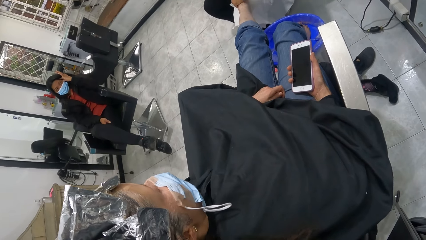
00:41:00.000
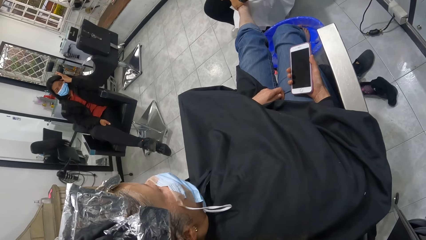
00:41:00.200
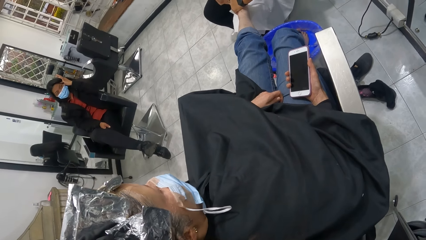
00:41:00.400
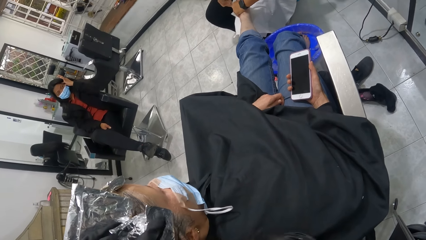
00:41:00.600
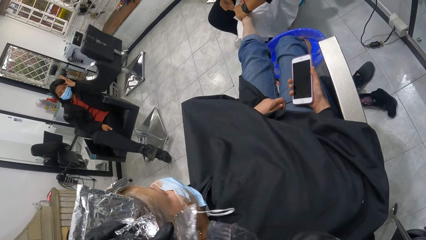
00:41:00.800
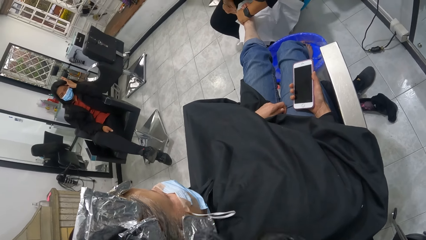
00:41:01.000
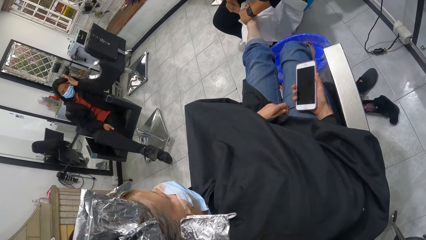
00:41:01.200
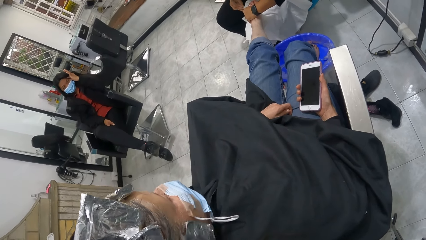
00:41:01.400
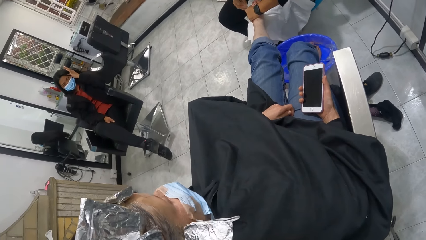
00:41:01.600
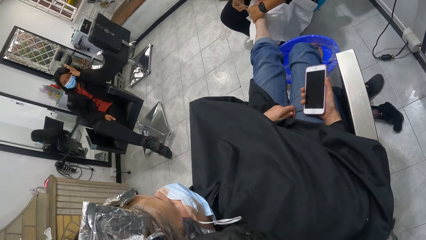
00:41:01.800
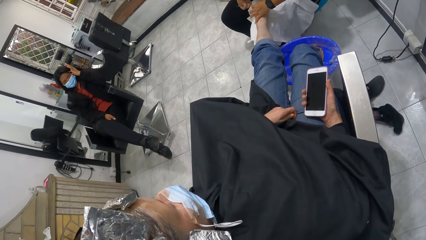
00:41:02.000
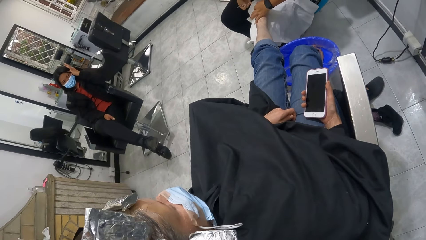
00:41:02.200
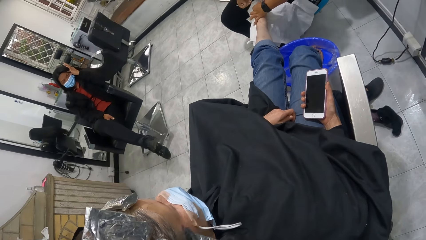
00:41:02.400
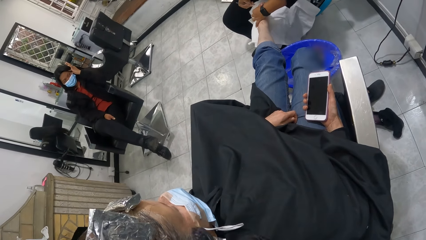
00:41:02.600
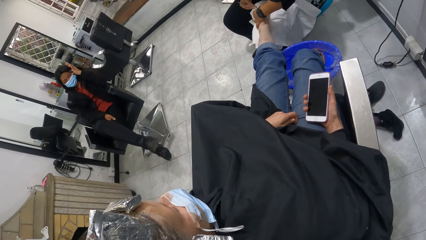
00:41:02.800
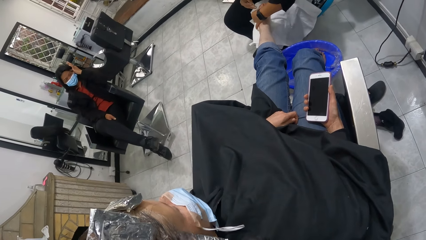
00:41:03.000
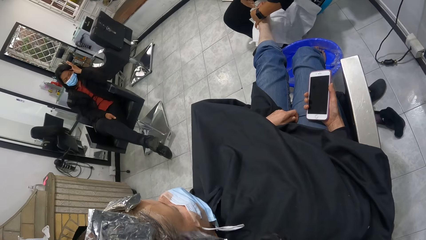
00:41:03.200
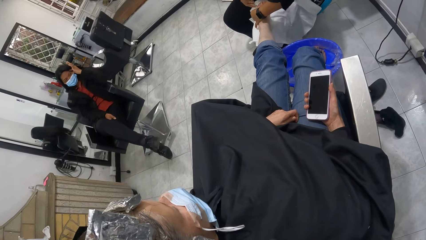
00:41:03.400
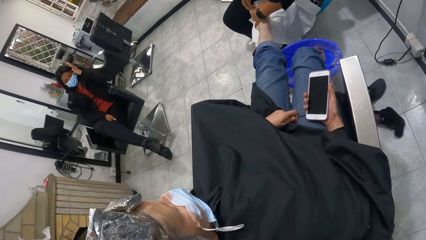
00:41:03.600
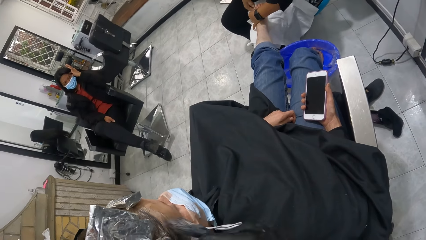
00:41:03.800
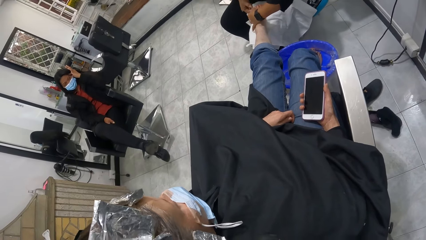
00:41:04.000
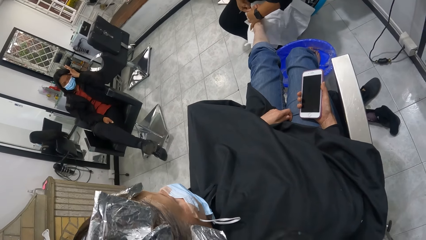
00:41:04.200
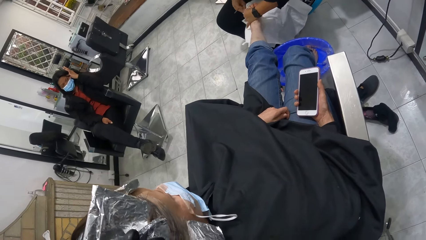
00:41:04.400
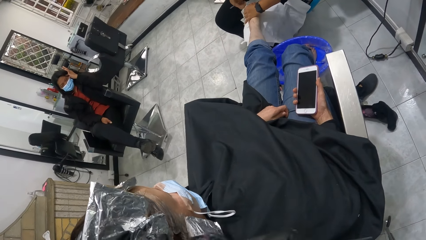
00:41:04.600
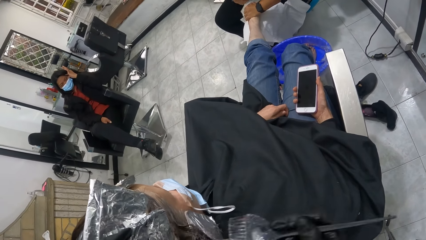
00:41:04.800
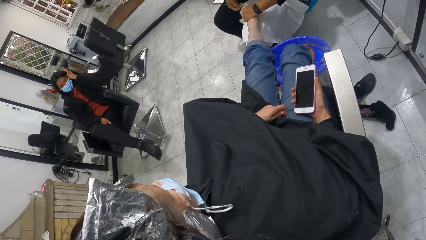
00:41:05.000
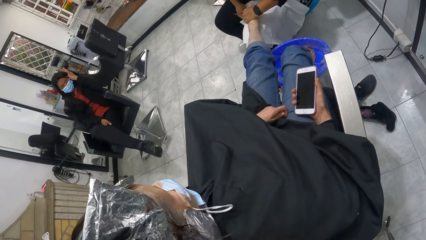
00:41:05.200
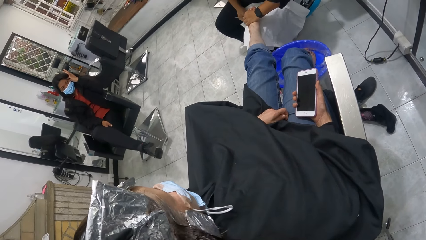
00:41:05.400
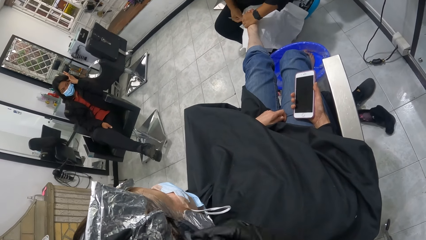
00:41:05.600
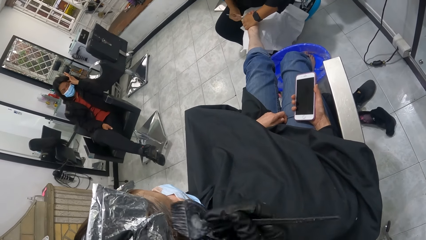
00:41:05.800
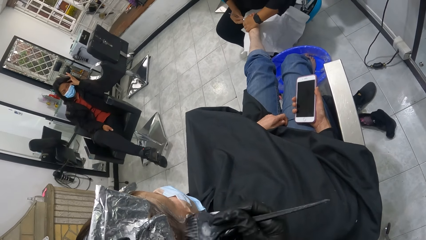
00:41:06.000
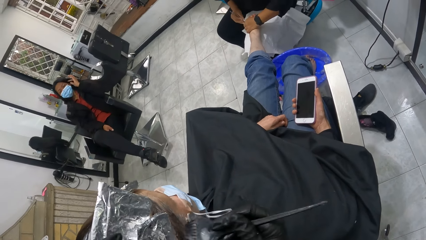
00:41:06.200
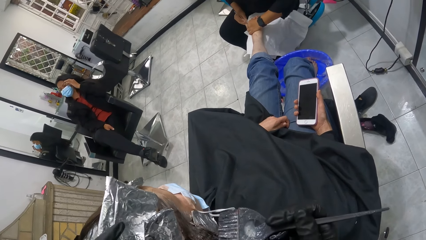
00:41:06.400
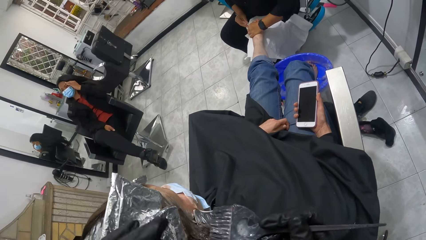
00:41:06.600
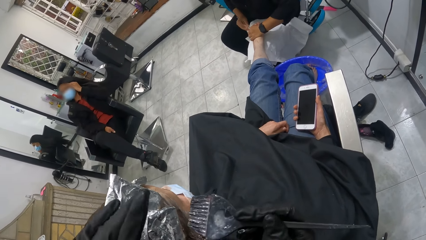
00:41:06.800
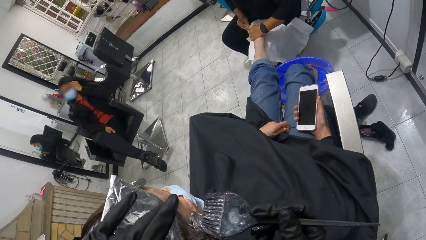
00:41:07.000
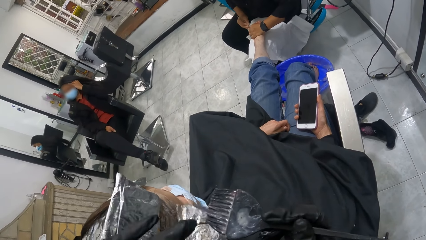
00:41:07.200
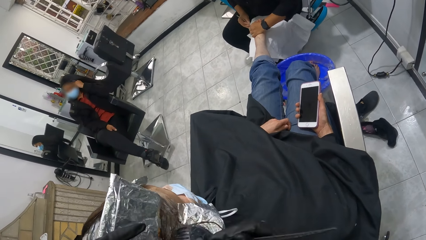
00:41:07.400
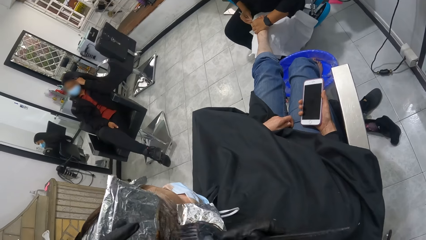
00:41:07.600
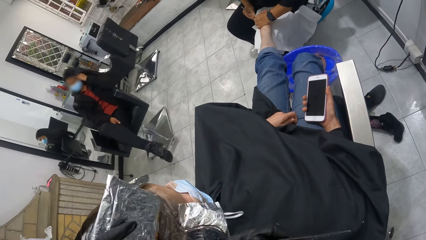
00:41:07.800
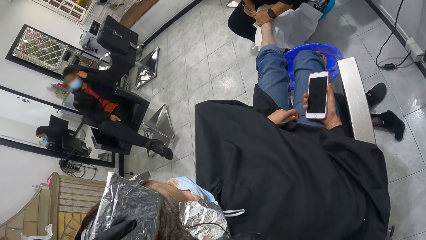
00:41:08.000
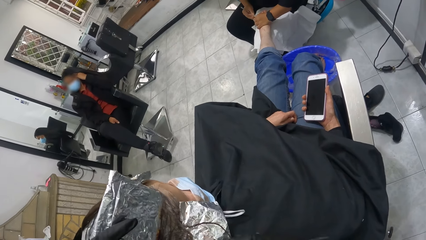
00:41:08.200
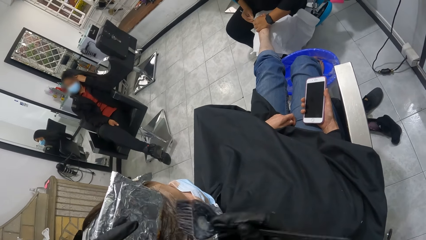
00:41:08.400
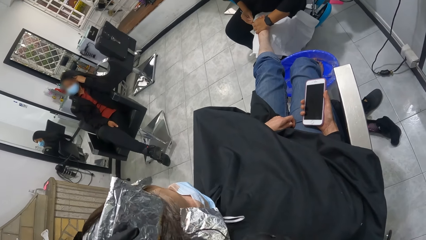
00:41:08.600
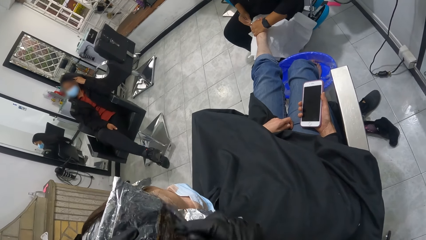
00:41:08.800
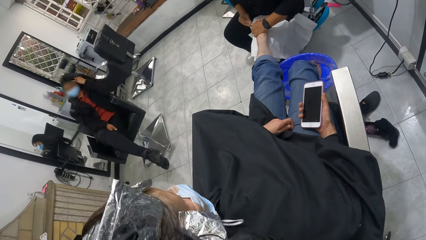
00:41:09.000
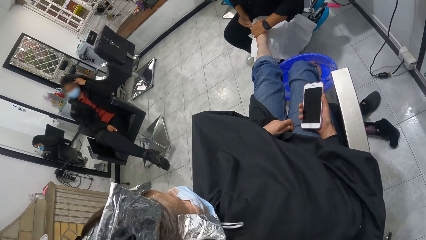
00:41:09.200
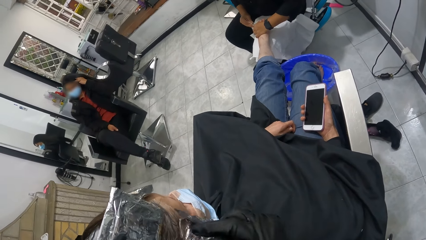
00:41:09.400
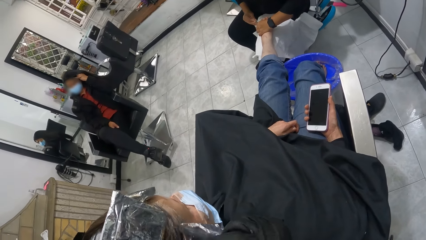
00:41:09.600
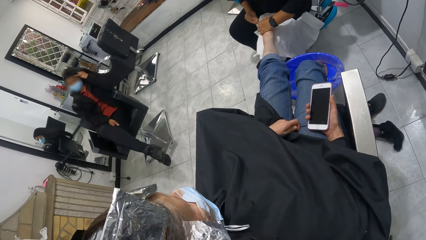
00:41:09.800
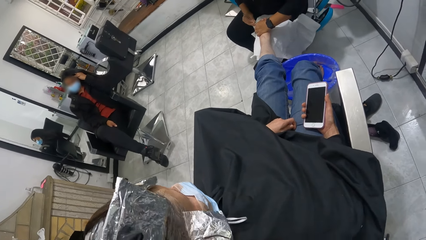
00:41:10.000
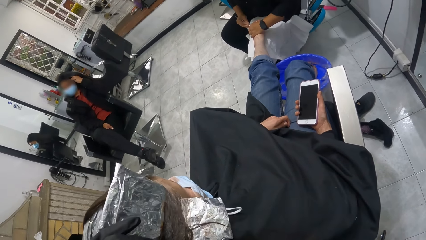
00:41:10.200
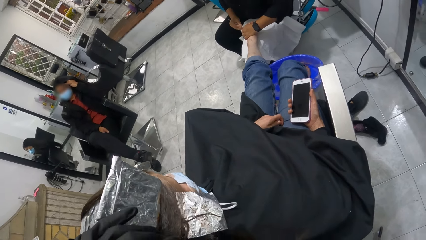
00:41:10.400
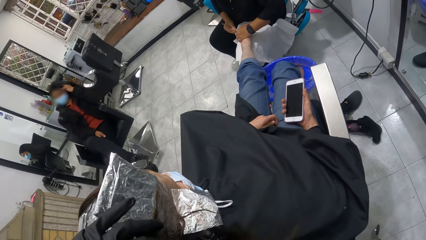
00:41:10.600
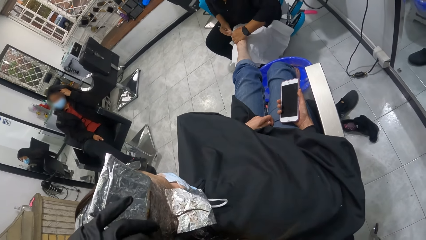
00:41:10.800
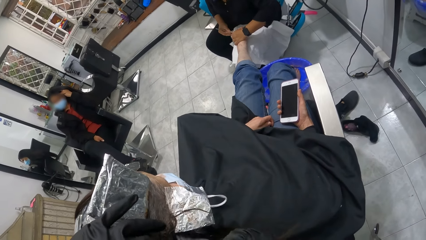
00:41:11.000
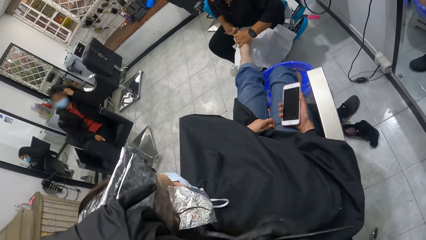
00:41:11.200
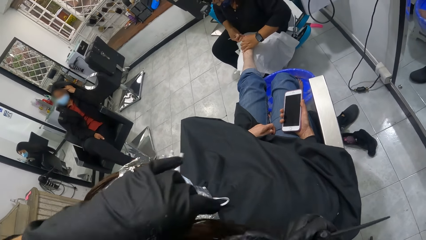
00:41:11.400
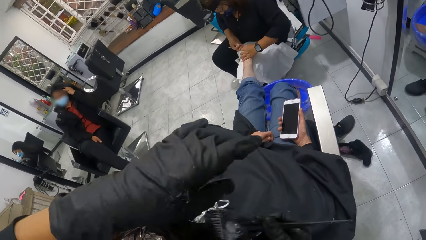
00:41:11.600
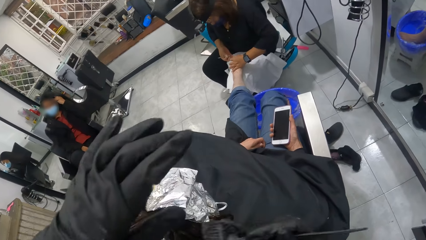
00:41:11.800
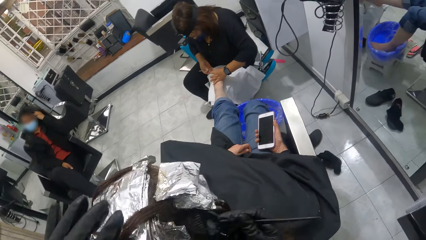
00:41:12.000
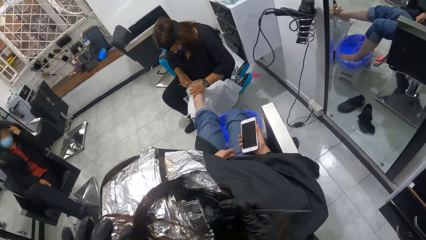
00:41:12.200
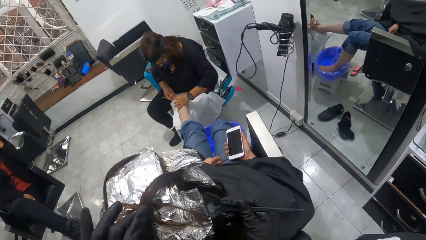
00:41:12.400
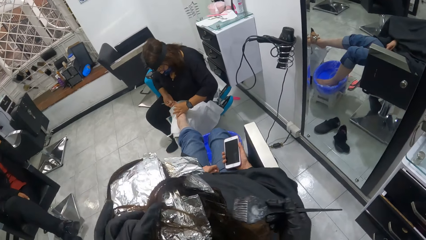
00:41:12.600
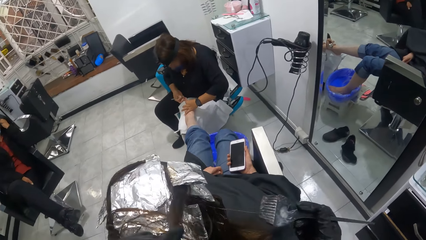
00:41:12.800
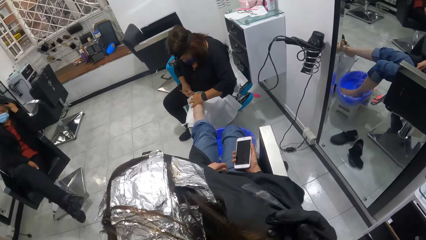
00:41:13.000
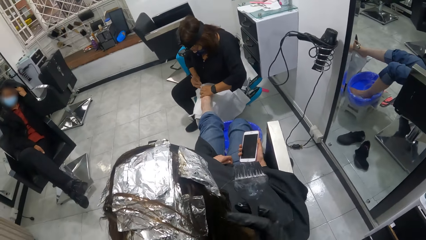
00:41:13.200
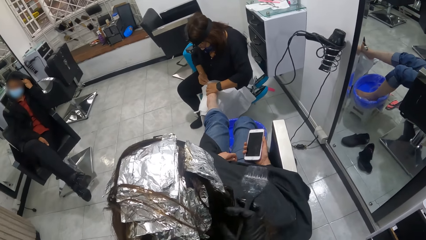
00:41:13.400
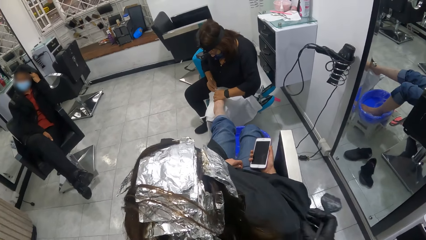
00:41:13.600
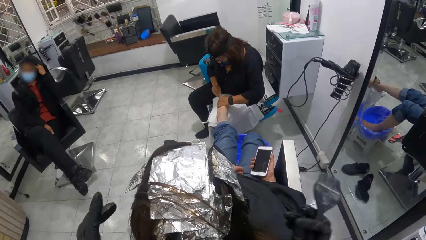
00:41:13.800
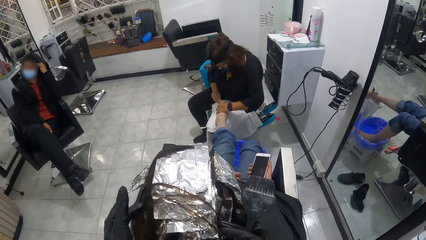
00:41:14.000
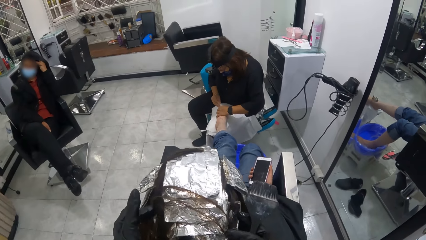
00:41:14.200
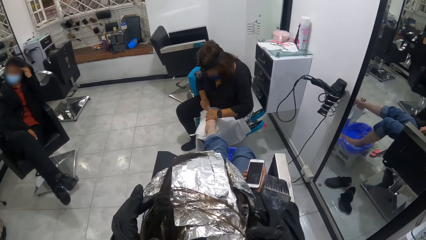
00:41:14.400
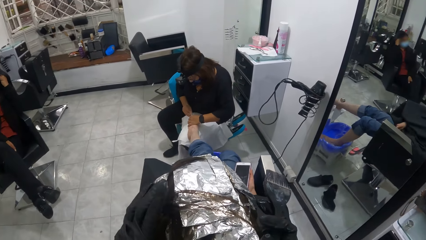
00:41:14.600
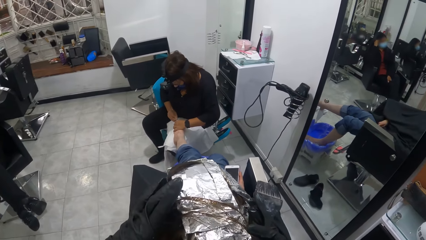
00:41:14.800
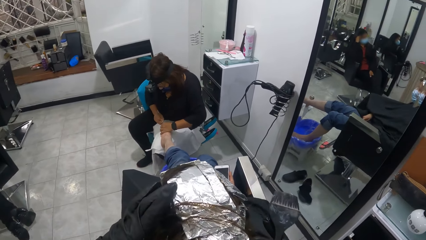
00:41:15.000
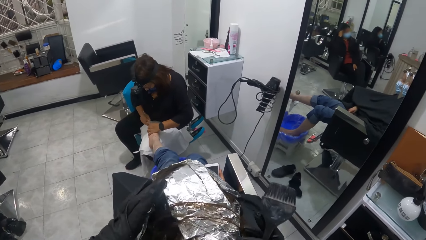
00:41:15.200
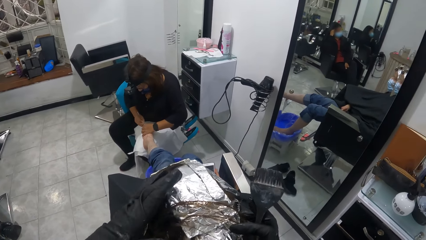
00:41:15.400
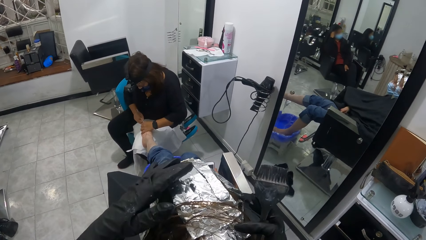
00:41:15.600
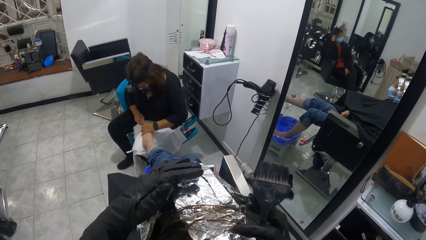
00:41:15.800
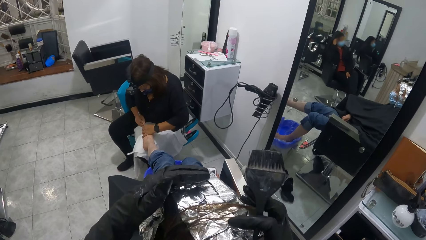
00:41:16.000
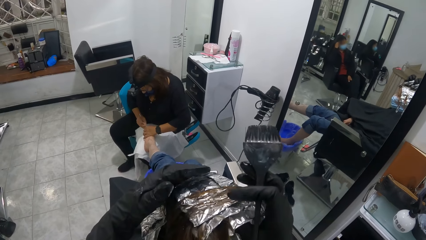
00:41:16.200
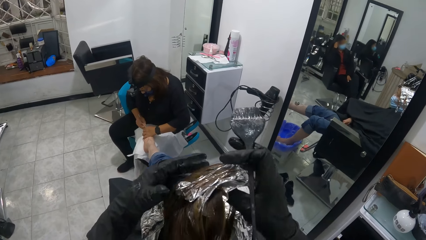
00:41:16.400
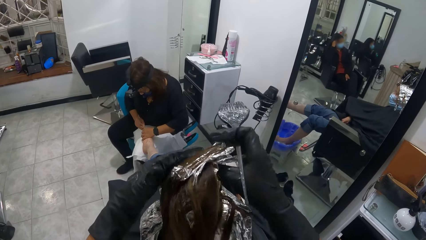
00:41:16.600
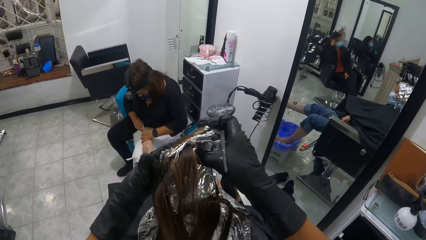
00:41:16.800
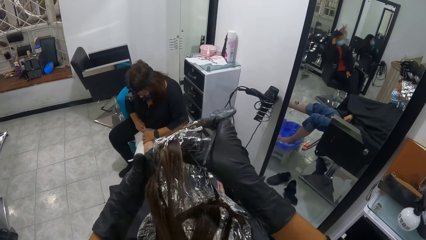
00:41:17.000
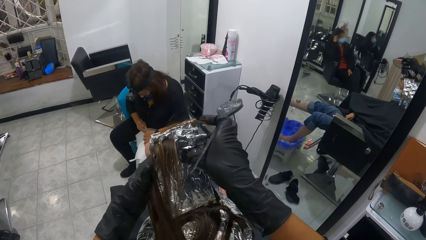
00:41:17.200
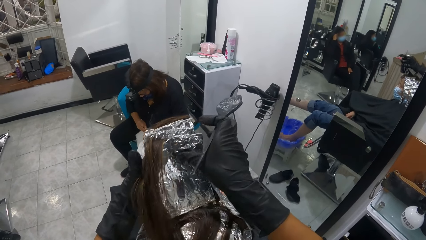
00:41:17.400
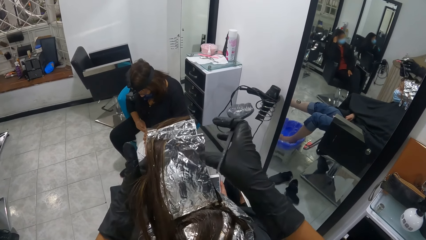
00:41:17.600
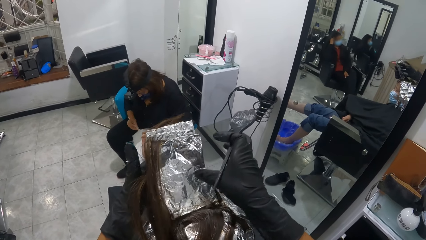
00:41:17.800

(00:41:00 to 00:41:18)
A woman trims another woman's right foot with the nail buffer in her right hand. The camera wearer holds the foil paper. He applies something on the other woman's hair with a brush. He pulls his hand off the foil paper. He holds the foil paper. He pulls his hand off the foil paper. He holds the other woman's hair with both hands. He lifts some foil papers attached to the other woman's hair with both hands.
